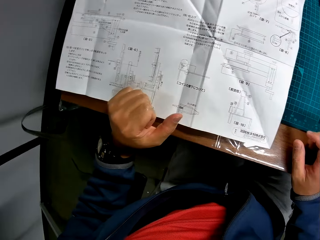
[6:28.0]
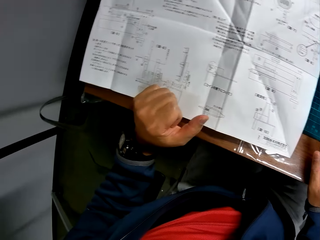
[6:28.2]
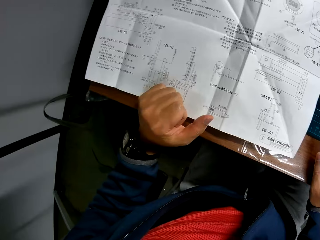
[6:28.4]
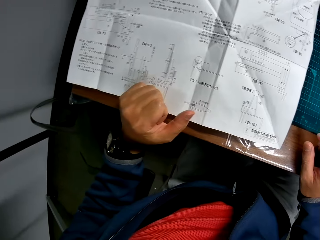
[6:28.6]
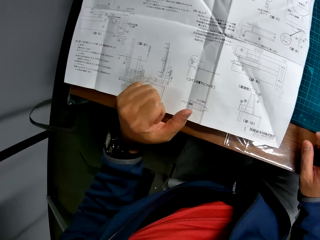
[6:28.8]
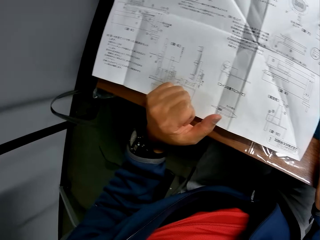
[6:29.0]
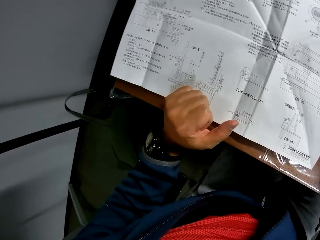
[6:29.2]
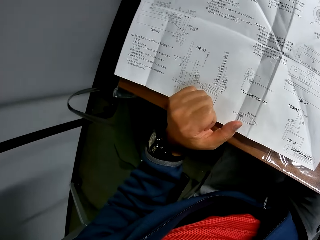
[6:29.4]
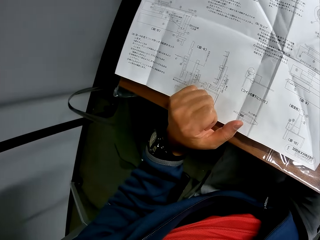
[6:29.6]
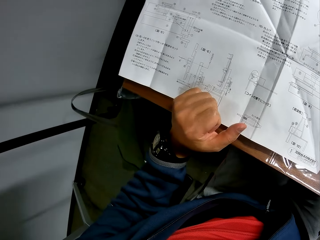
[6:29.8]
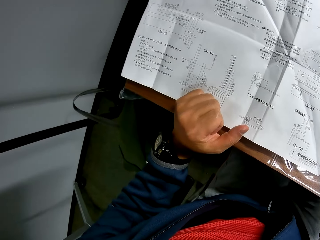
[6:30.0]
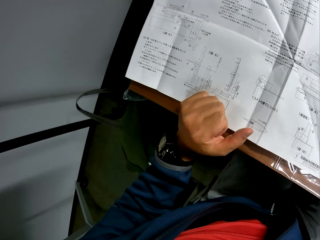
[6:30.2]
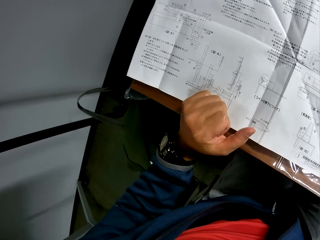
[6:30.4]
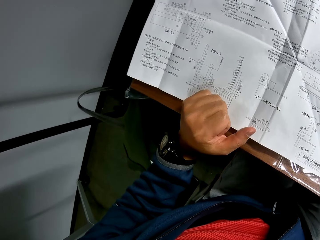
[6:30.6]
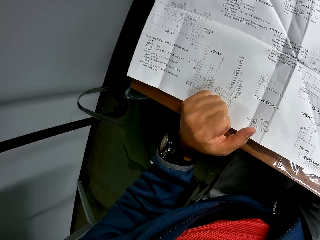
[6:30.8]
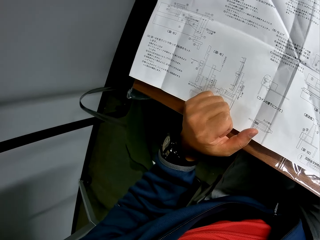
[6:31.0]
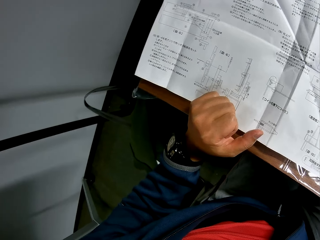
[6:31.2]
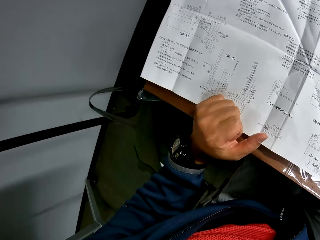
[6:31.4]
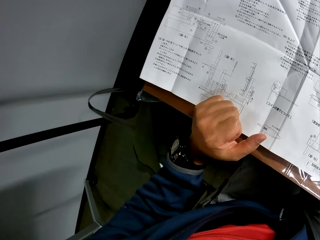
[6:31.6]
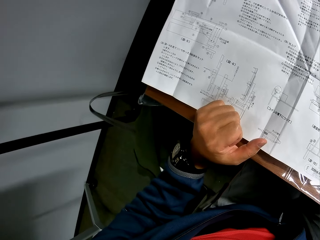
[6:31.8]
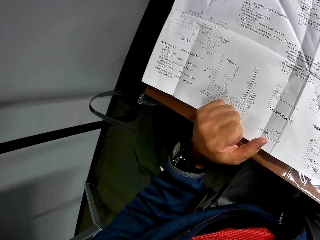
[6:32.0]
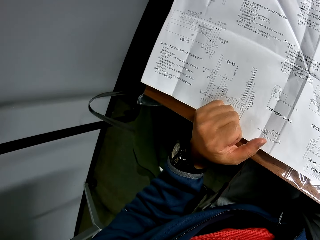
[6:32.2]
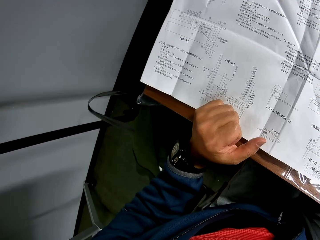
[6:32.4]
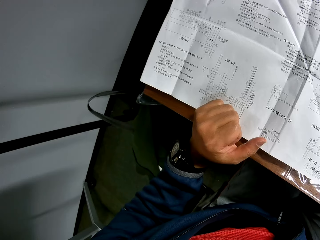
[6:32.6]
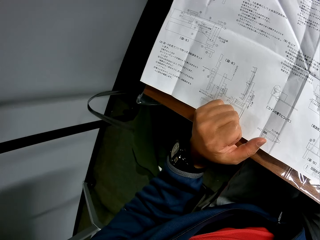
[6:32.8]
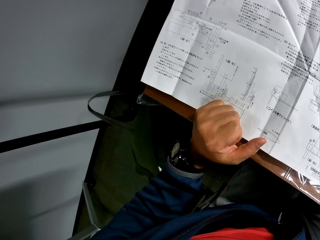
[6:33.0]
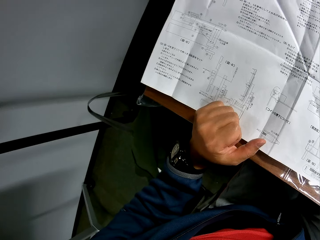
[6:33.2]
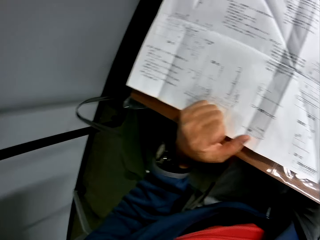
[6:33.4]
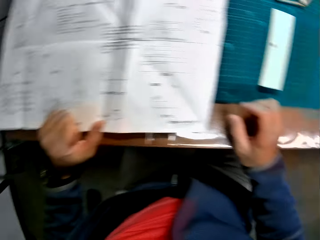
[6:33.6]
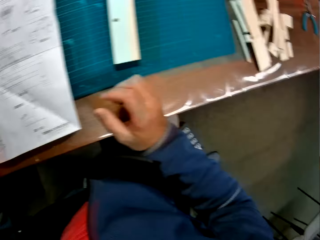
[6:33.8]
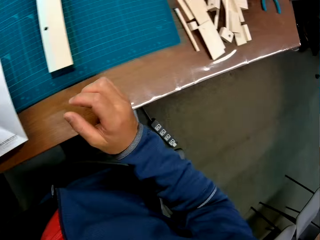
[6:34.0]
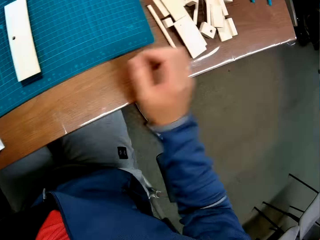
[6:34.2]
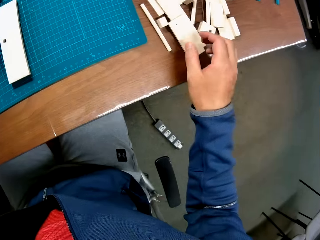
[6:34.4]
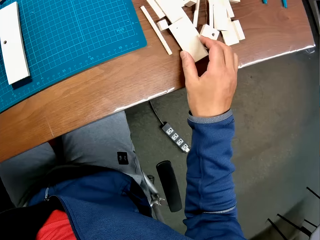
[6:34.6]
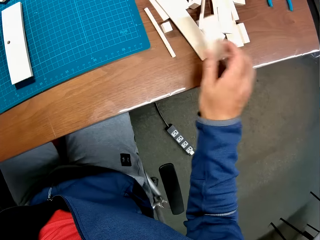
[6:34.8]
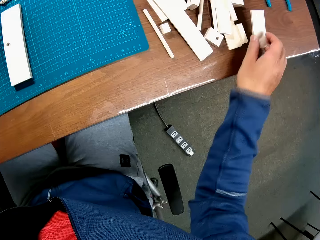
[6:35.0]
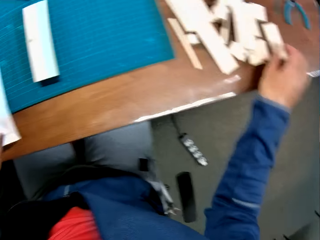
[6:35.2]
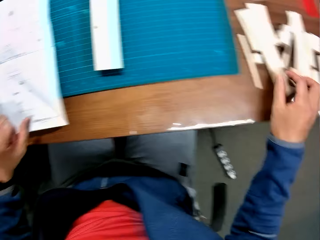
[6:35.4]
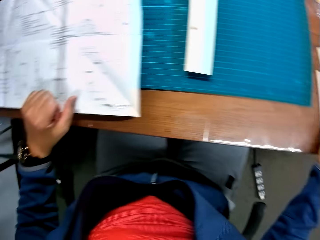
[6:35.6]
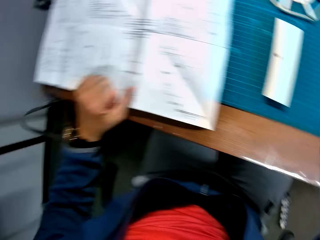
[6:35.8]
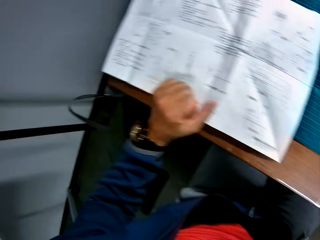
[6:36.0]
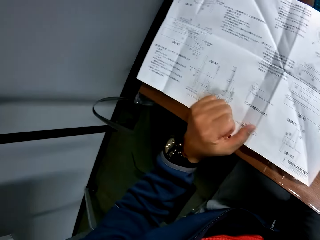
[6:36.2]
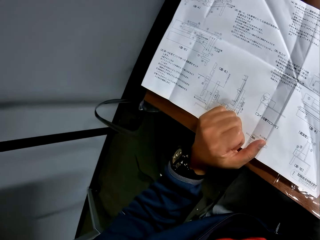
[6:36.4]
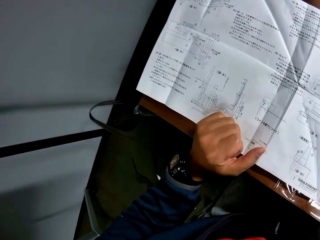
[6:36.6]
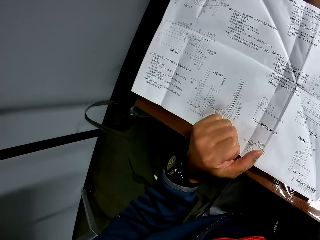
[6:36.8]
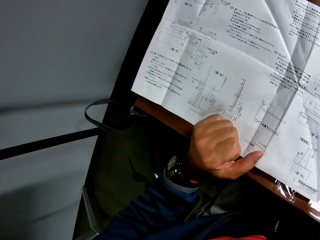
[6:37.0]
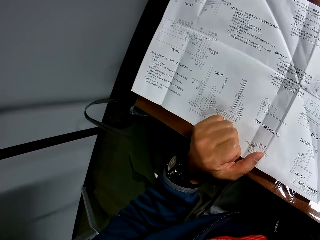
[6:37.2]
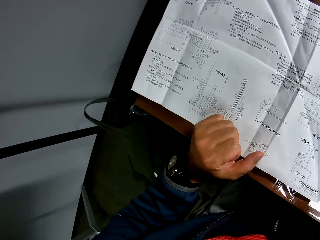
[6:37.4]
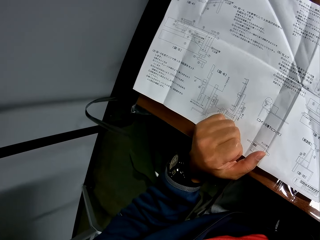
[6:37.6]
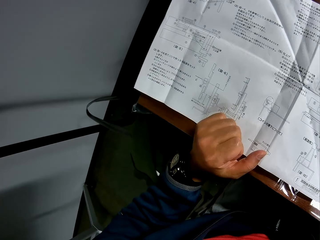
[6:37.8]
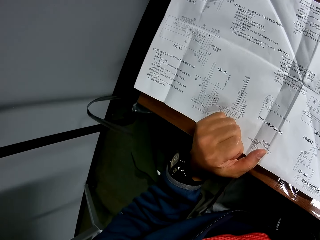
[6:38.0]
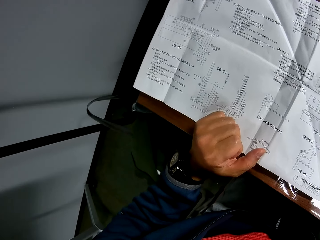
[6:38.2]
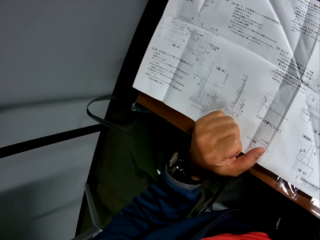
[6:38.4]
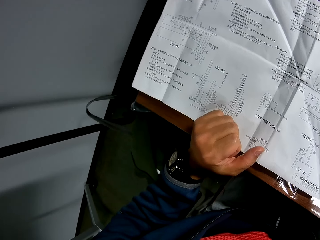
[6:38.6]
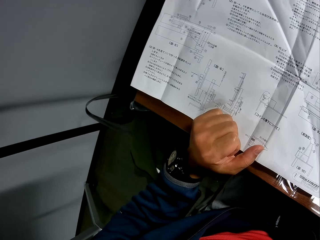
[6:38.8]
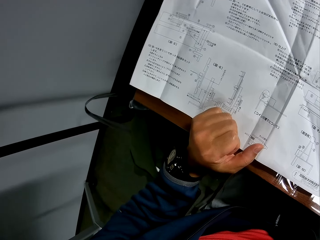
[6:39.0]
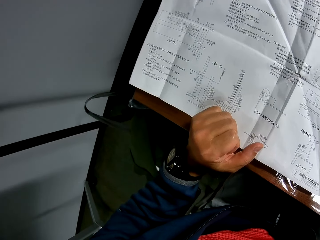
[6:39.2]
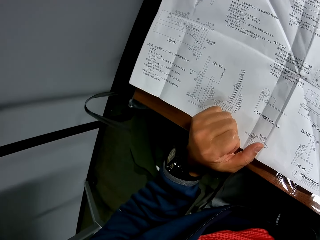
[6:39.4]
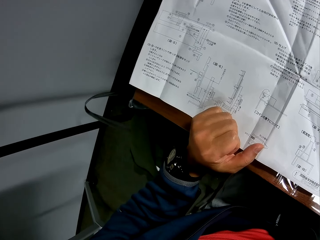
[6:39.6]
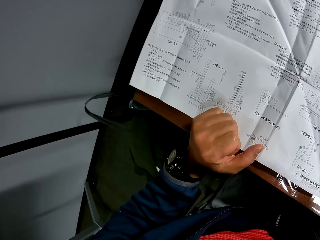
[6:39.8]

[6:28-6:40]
The camera wearer adjusts the pieces of wooden mechanical craft on the table and puts a piece of wood aside. He reads from the manual in his hand.

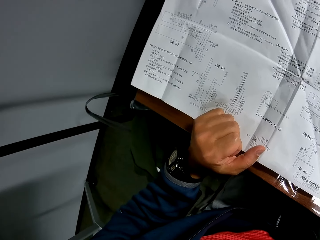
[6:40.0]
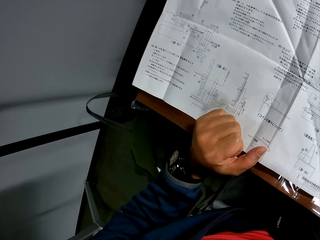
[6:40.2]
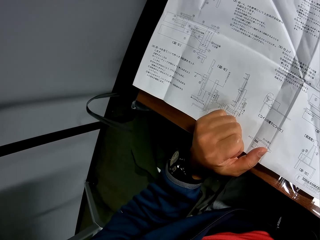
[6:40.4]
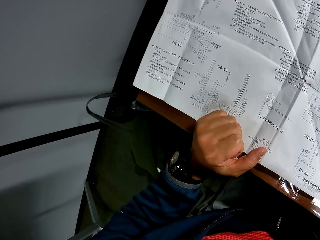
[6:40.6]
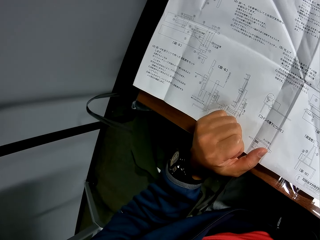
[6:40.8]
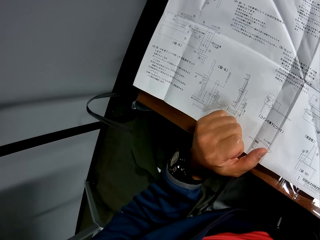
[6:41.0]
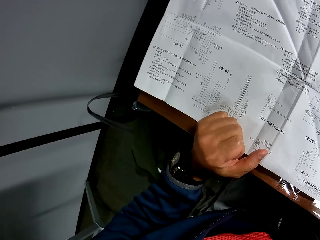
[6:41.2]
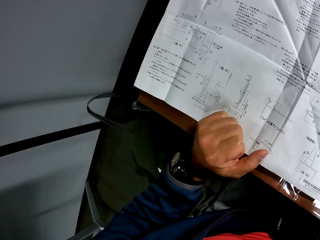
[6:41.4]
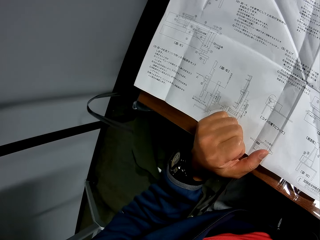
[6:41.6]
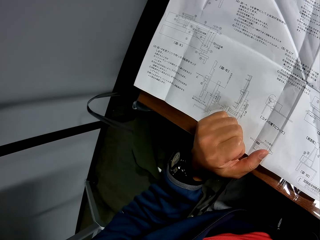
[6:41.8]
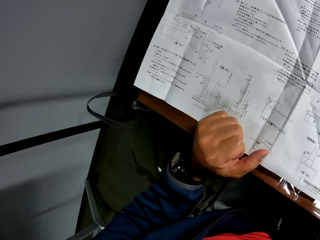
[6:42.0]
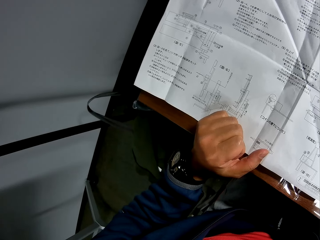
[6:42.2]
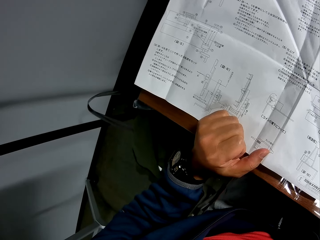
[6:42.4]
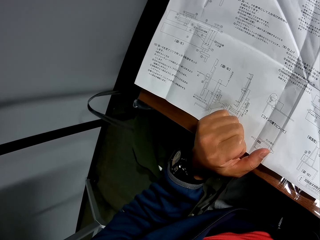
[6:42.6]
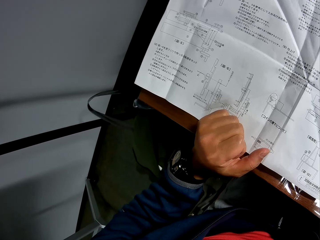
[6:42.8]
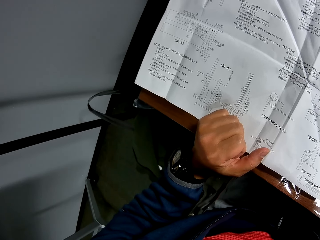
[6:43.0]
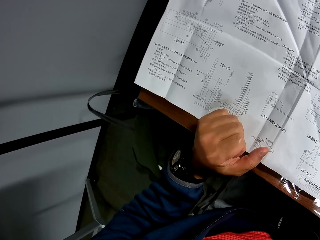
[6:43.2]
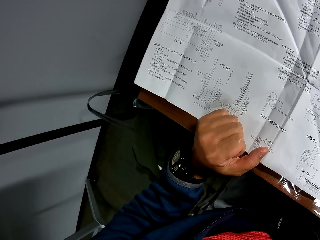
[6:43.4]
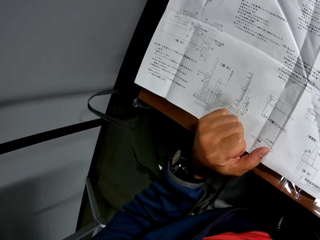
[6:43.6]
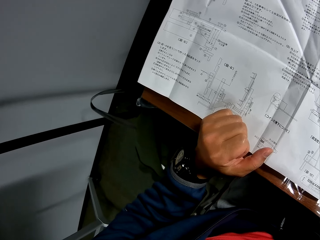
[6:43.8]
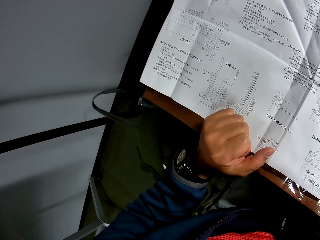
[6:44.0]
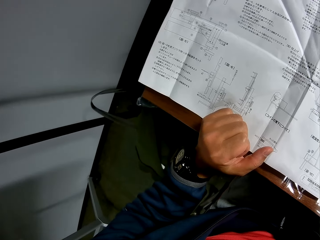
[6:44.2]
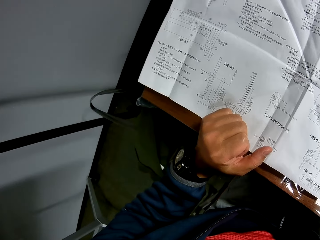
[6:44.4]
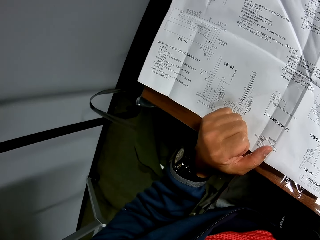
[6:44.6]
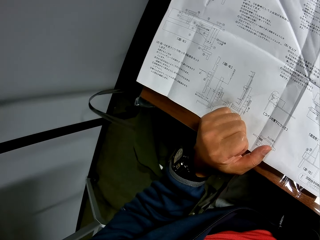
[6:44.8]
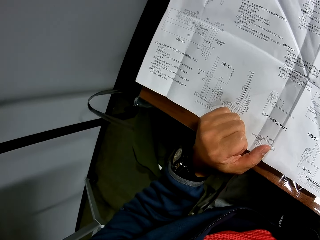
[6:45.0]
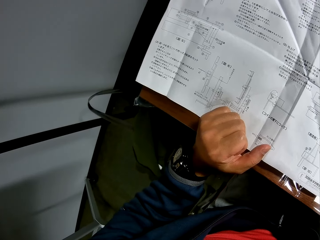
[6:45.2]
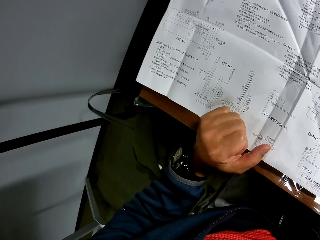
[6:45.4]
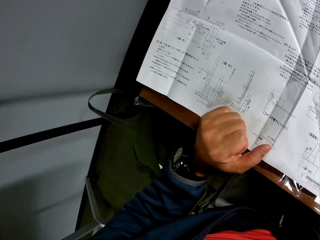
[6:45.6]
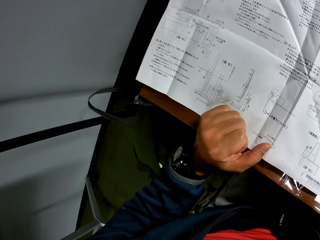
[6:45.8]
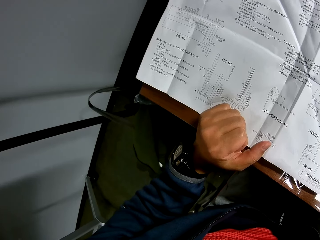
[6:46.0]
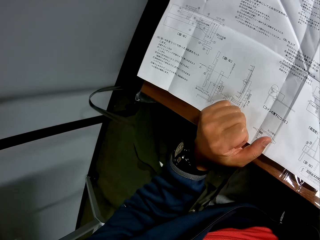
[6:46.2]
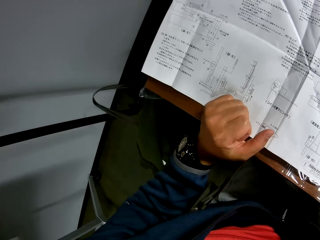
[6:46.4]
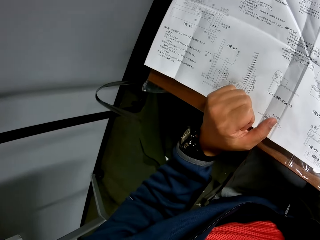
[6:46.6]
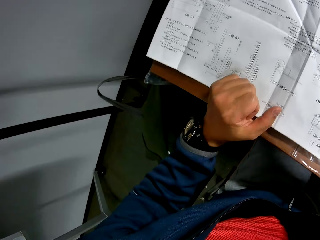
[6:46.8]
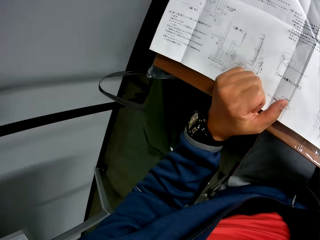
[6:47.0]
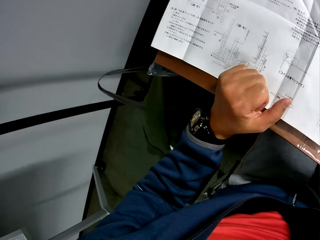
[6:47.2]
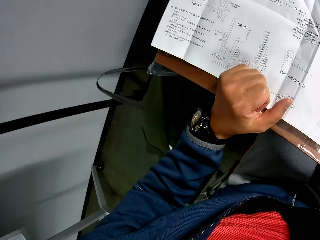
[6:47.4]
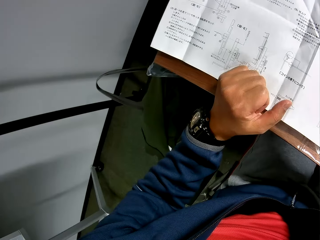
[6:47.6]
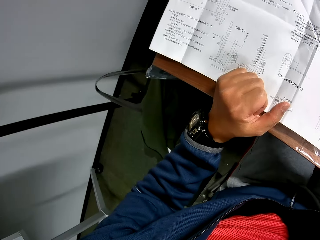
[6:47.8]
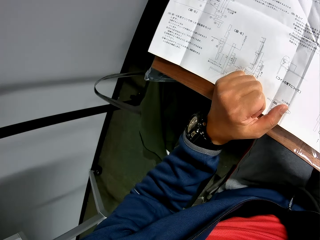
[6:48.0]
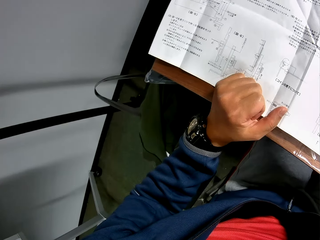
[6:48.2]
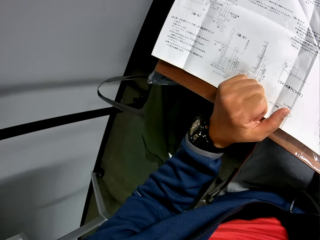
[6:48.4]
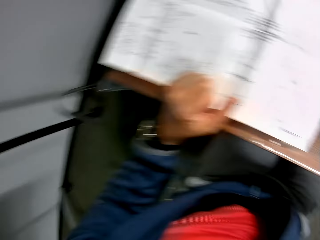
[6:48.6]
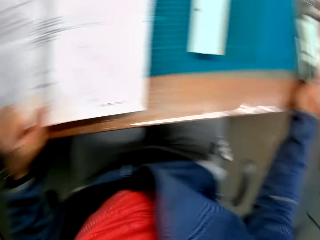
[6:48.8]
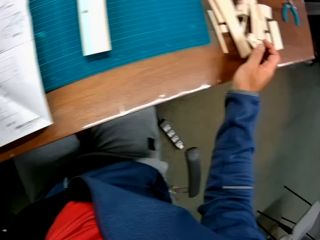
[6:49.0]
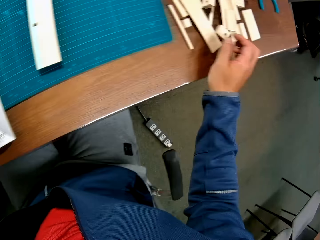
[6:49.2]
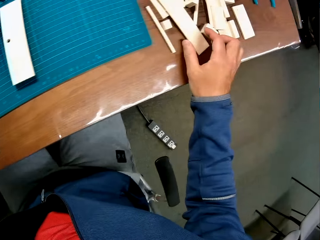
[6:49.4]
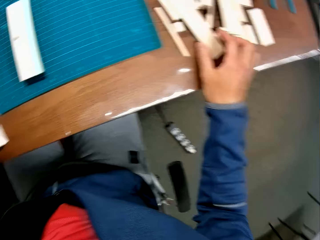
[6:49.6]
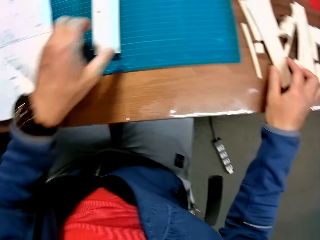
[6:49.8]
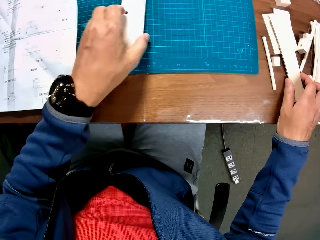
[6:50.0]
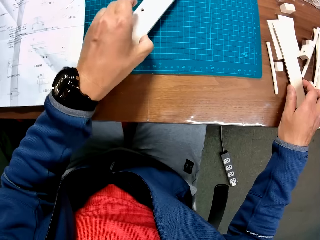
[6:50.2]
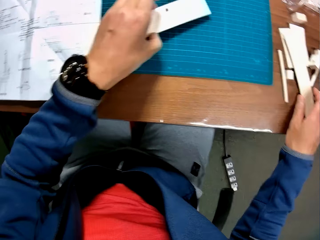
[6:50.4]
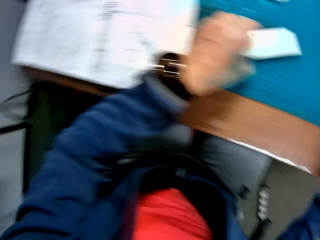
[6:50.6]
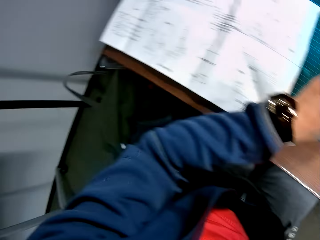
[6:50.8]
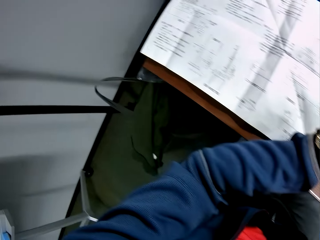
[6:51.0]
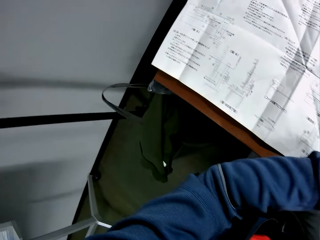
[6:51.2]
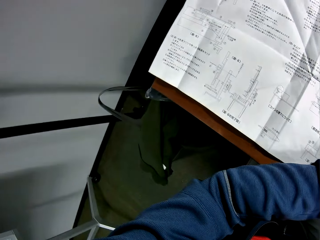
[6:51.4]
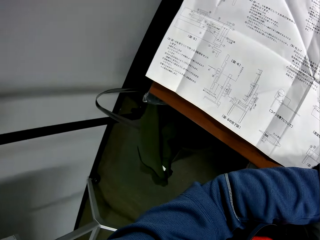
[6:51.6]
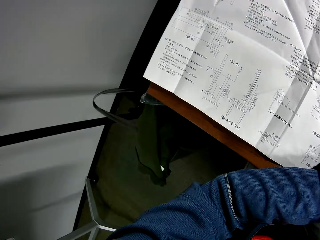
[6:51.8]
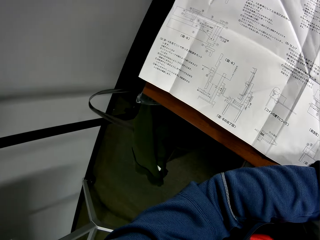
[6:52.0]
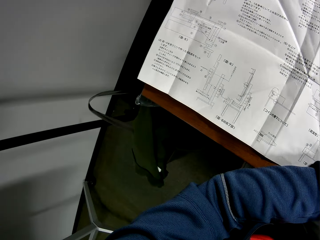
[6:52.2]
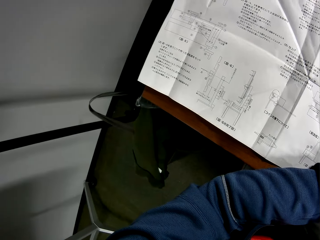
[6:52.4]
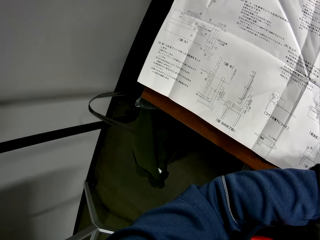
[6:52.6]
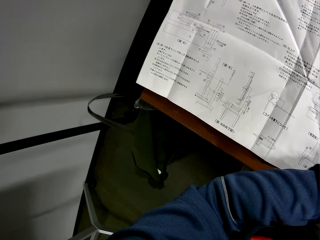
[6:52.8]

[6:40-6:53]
The camera wearer touches the pieces of wood. He adjusts the piece of wooden mechanical craft on the sheet with his left hand. He reads from the manual in his hand.
